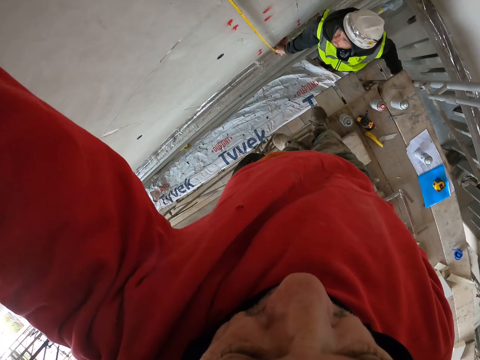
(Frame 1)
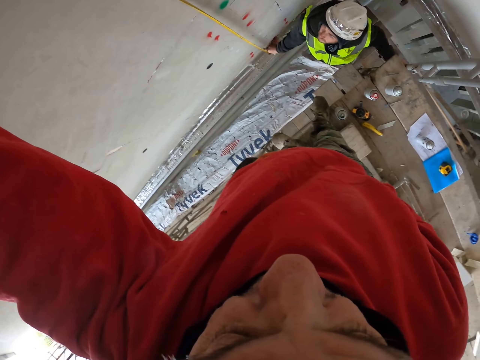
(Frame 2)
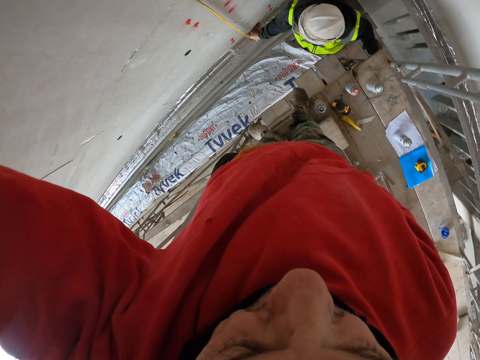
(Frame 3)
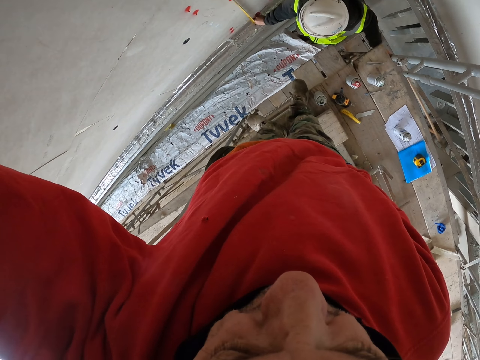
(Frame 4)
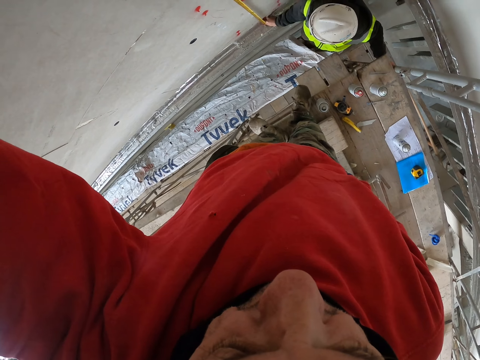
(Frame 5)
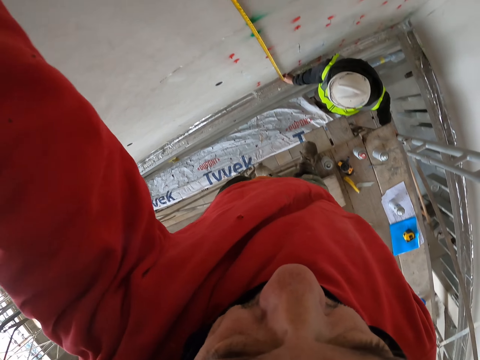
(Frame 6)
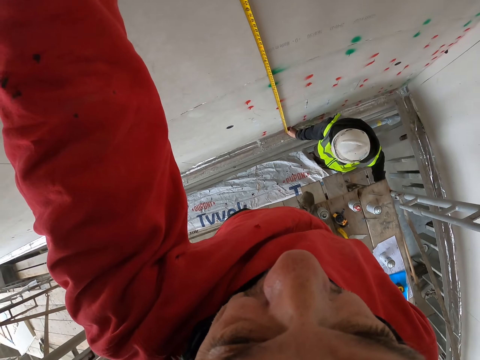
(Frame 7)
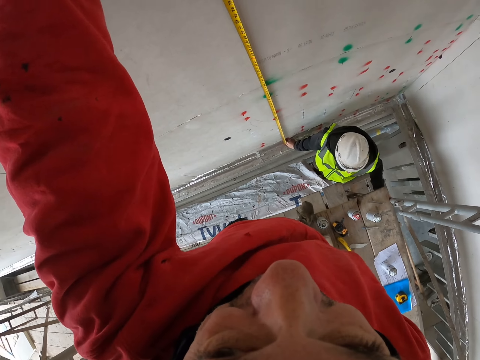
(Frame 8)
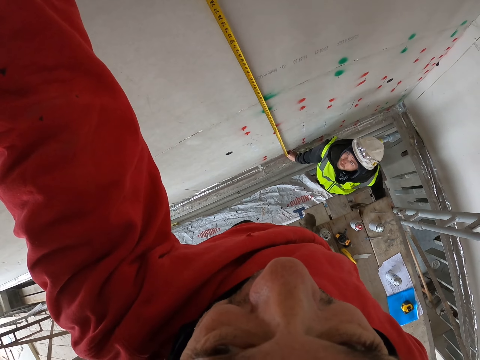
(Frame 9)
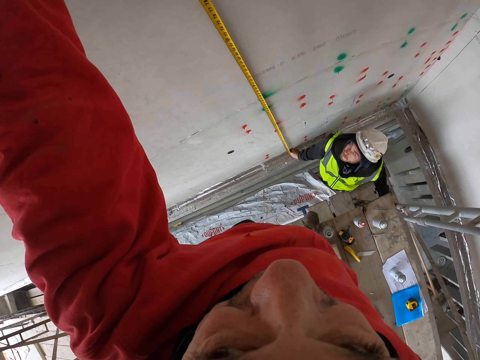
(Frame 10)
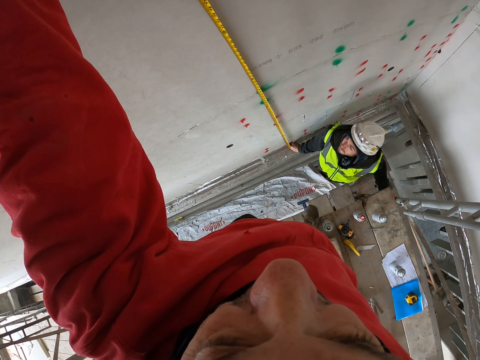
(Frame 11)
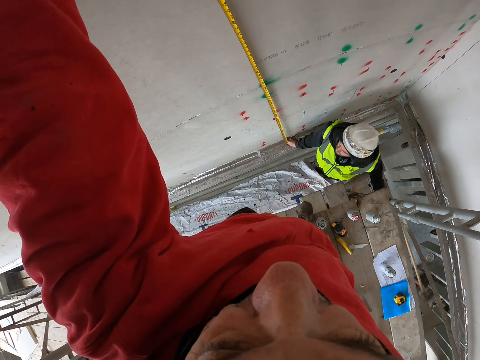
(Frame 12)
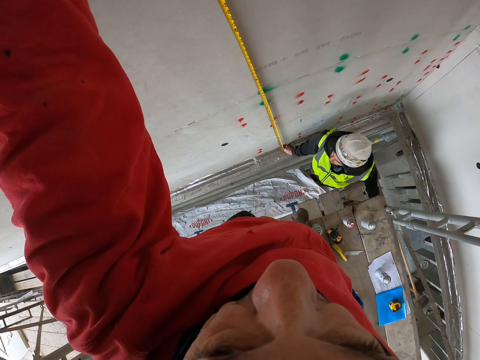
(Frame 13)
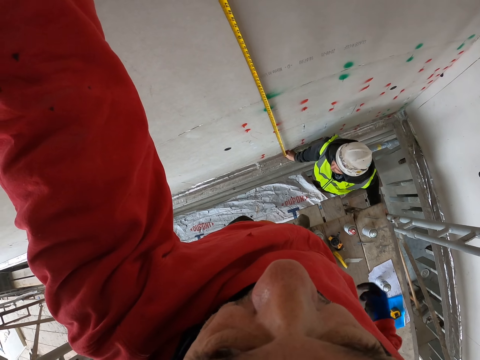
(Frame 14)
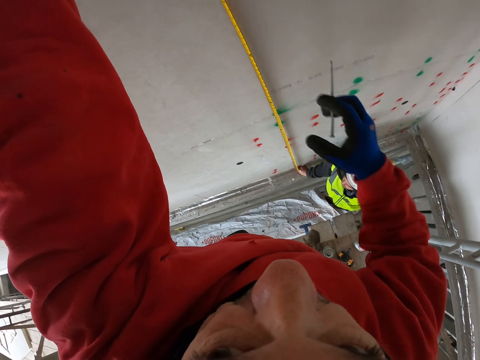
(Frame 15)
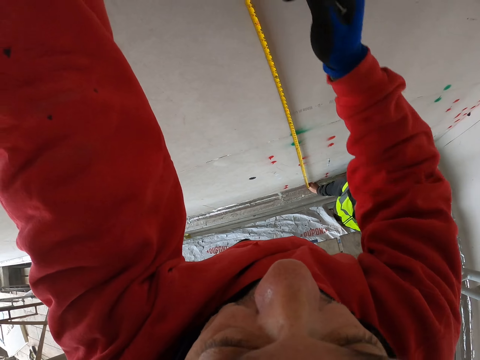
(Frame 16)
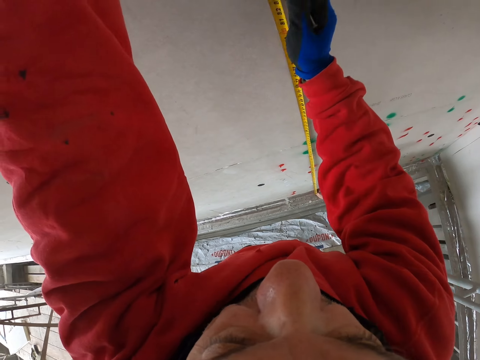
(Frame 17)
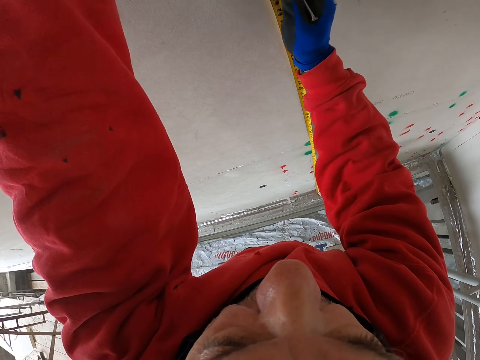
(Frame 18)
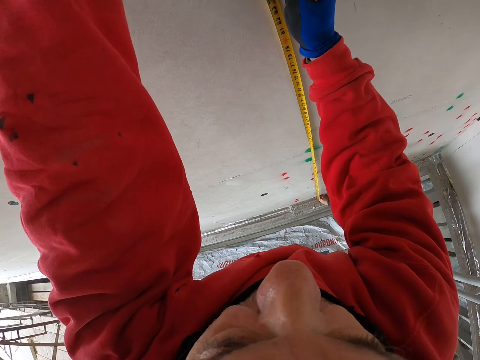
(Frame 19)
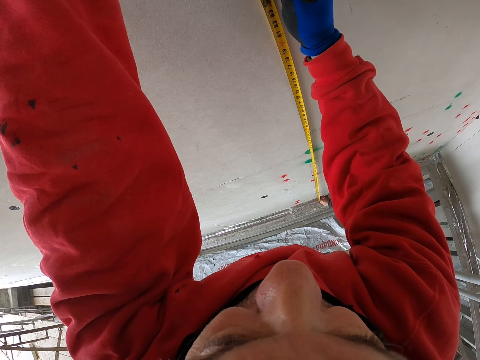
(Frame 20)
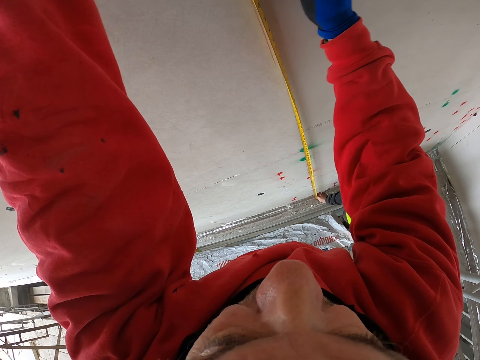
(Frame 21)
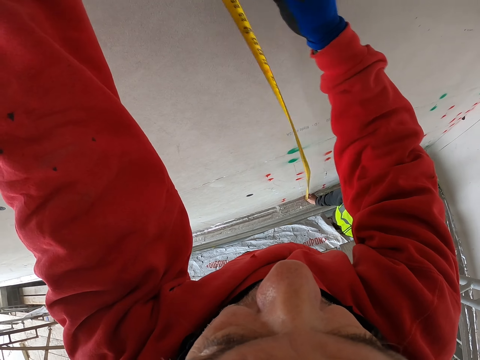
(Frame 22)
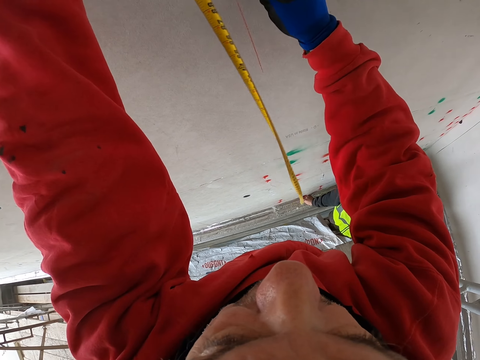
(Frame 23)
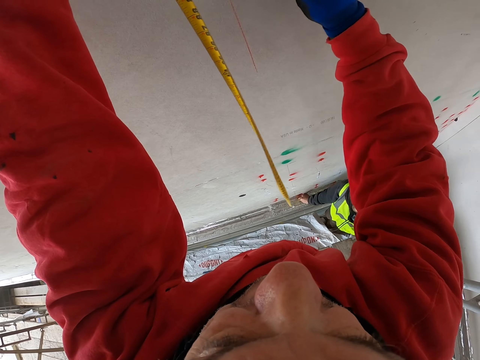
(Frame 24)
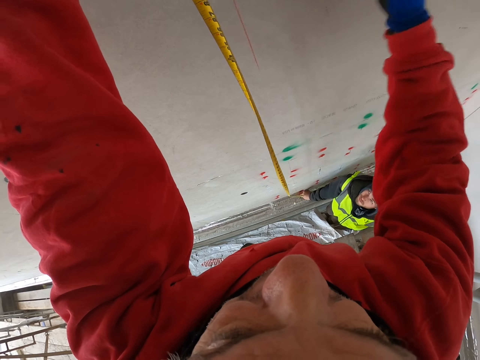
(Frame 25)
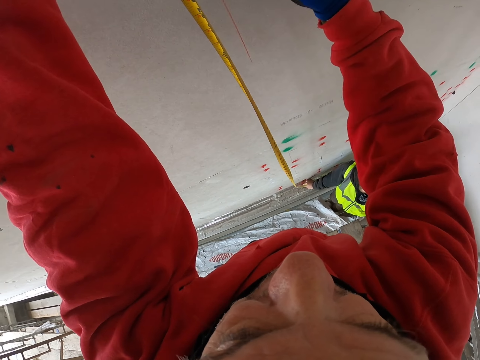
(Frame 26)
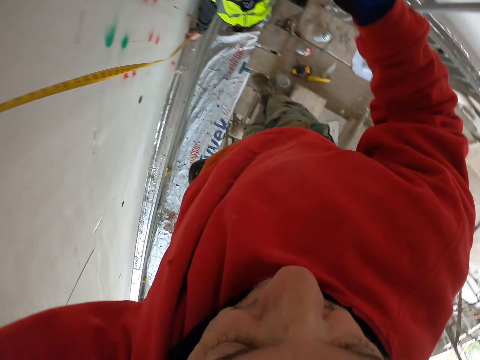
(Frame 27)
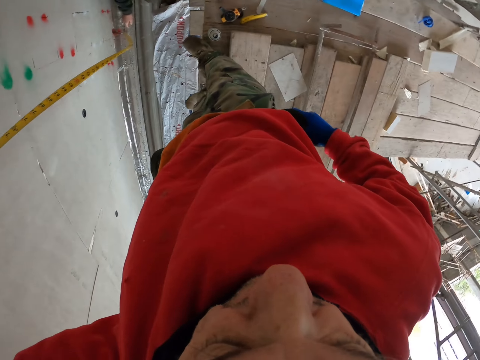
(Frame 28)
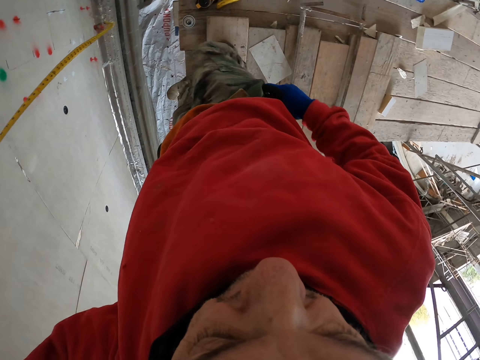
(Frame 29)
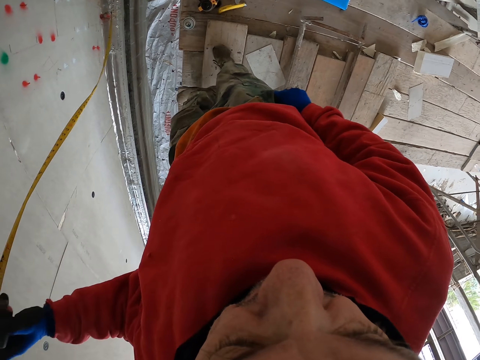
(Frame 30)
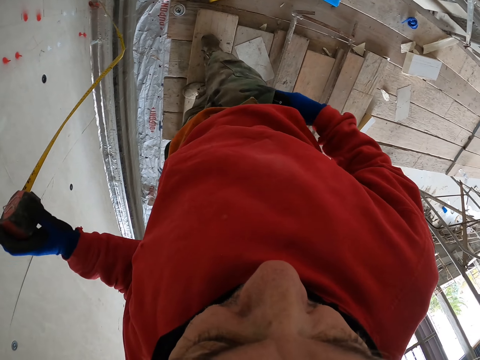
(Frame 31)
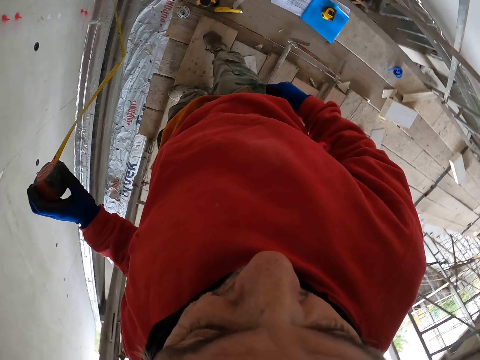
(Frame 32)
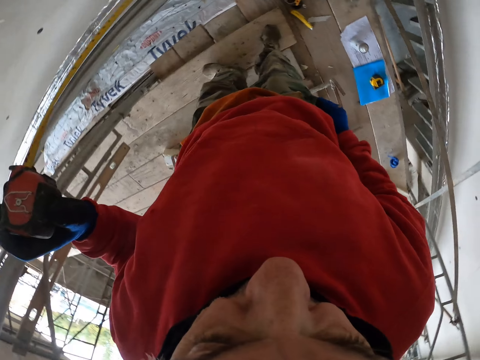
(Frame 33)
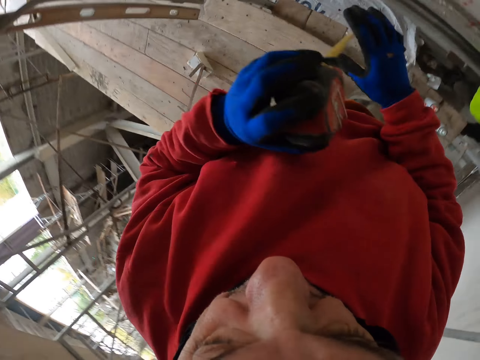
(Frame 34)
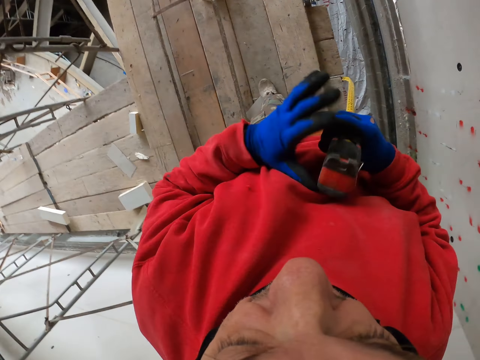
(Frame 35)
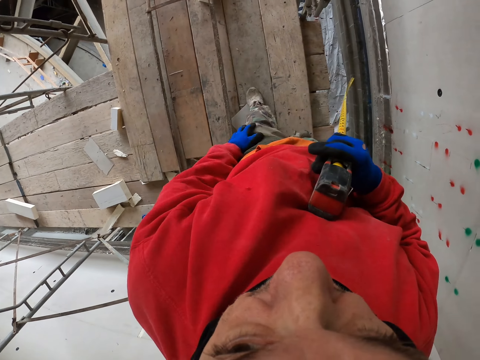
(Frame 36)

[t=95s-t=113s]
The camera wearer takes out a pencil or nail from the pocket. They hold the nail and mark the board with the pencil. A man ungrabs the tape measure. The camera wearer puts the pencil in the pocket. They remove the tape measure from the board and hold the tape measure.

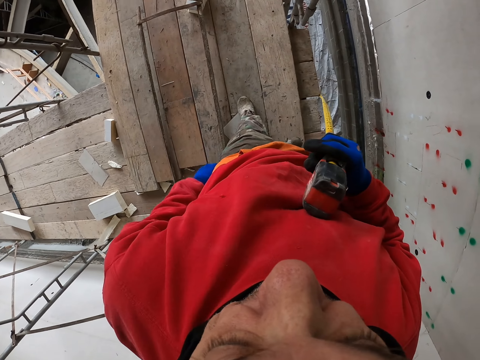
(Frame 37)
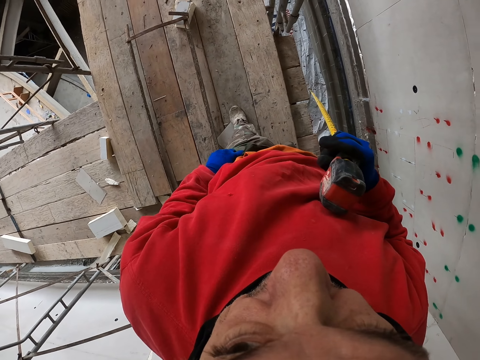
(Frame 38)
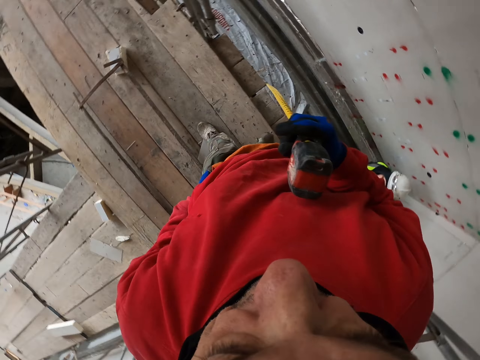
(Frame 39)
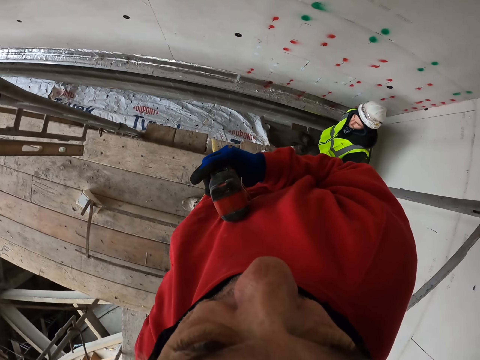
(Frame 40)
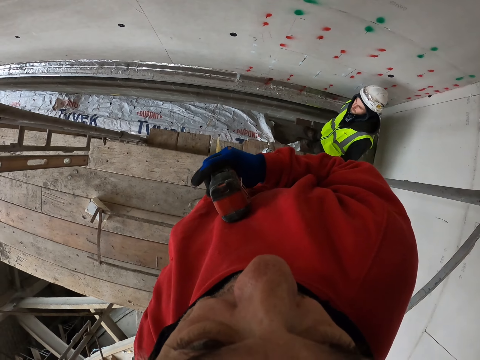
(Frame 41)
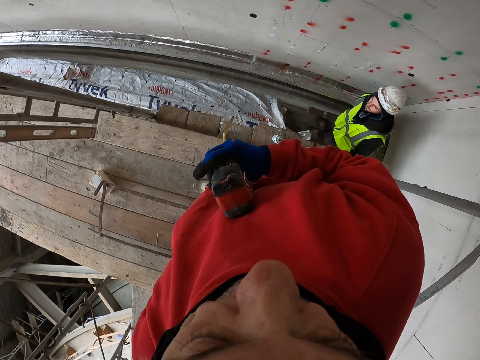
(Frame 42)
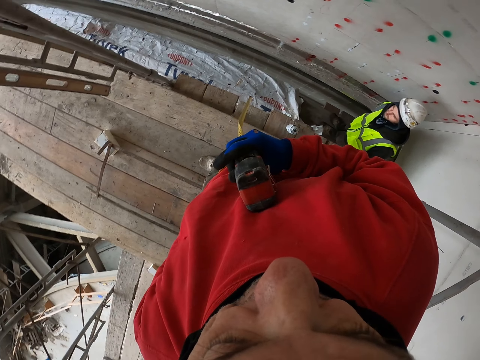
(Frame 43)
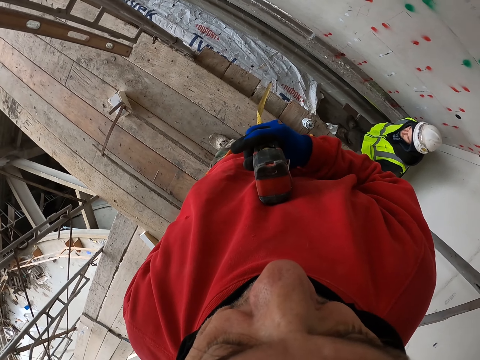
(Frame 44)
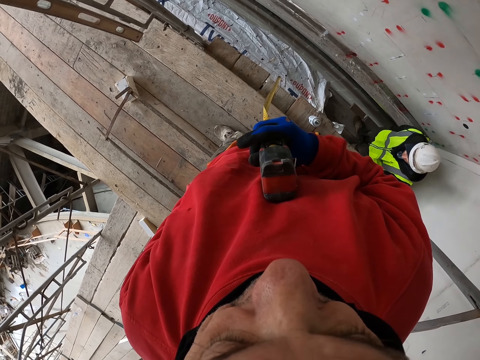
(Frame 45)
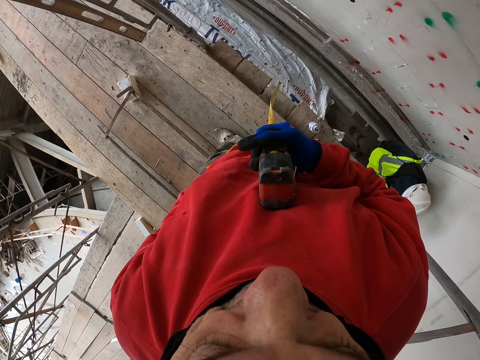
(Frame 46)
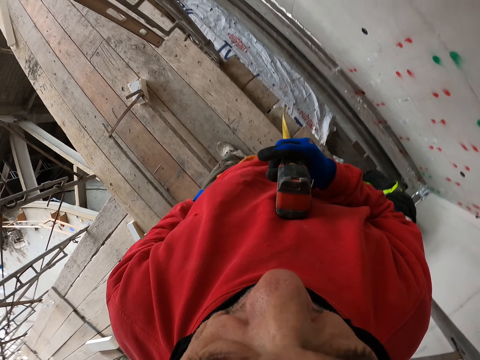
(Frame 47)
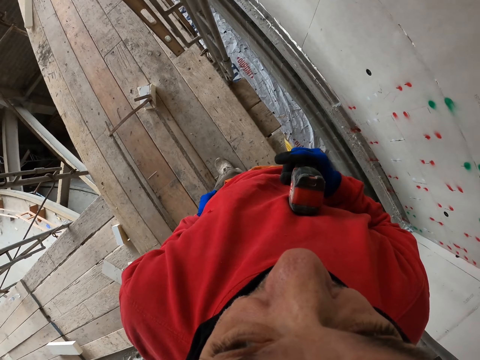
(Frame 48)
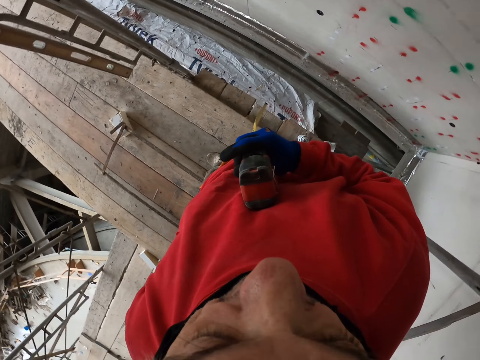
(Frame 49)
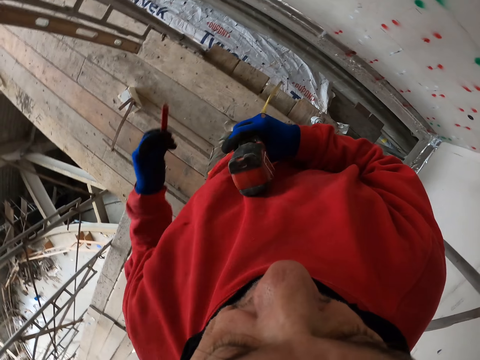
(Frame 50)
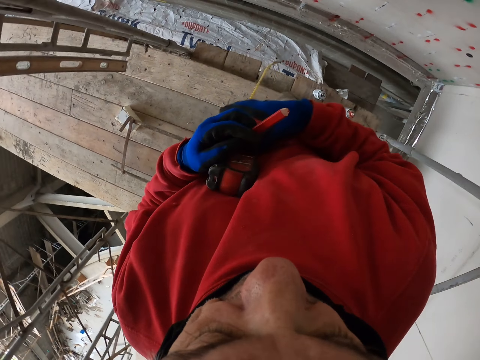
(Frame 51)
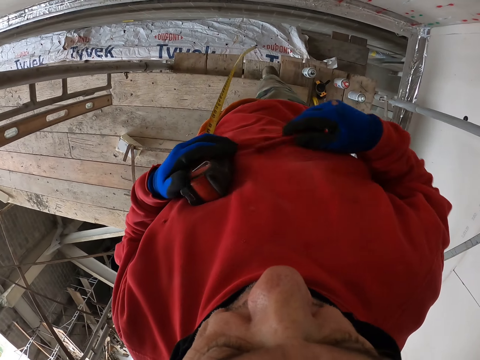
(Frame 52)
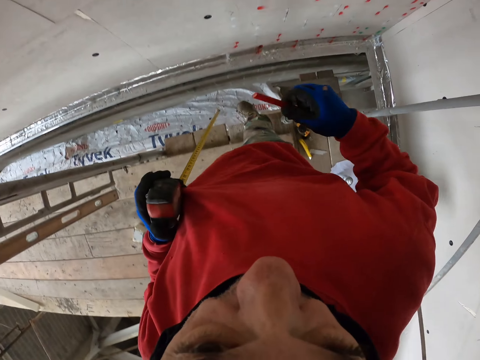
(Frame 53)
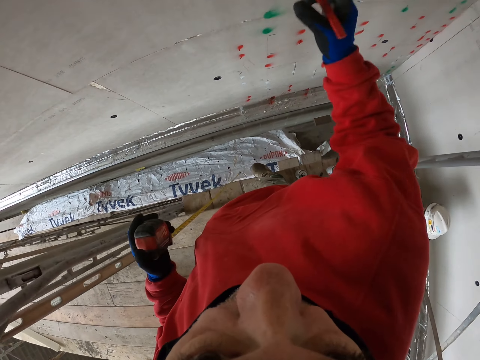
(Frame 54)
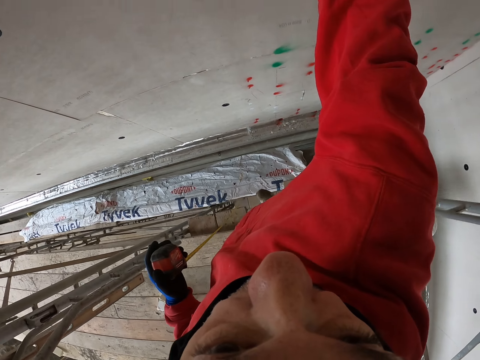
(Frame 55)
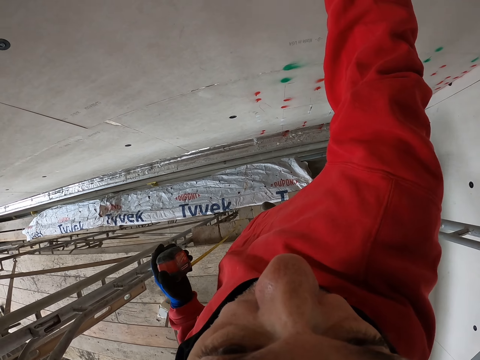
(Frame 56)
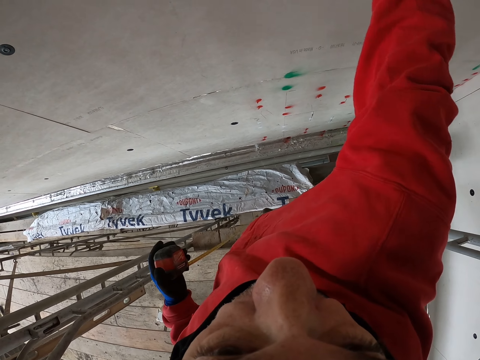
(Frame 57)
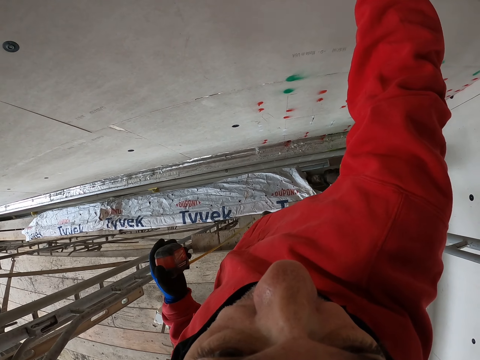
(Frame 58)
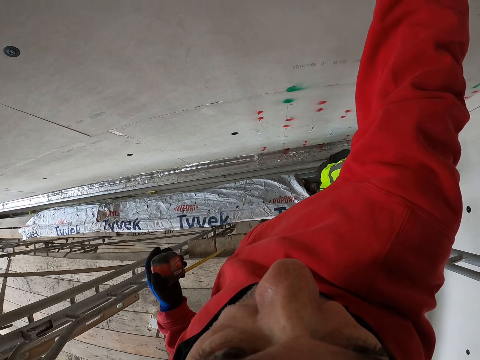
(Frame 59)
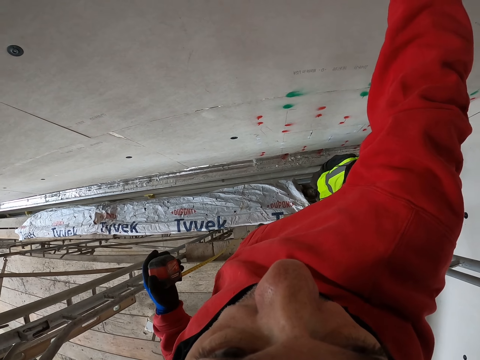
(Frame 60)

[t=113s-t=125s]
The camera wearer touches the pocket and removes the pen from the pocket. They take out a pencil from the pocket and hold the pen. They mark the board with the pencil.
